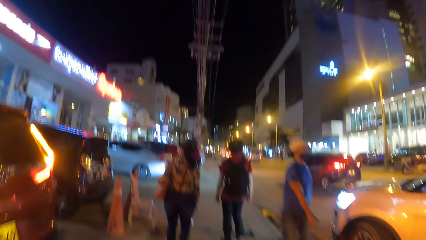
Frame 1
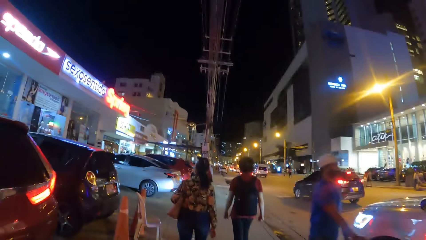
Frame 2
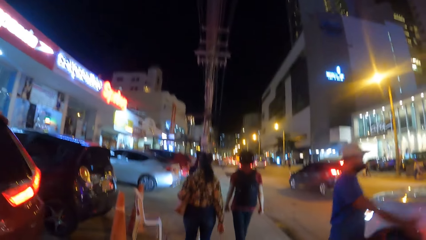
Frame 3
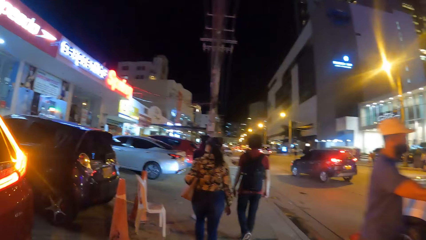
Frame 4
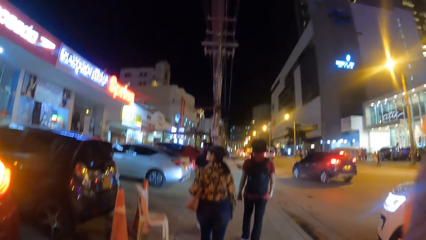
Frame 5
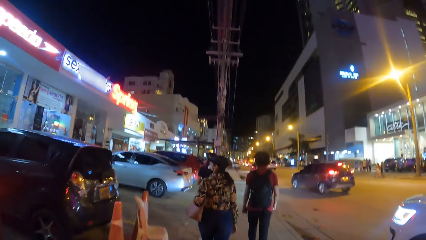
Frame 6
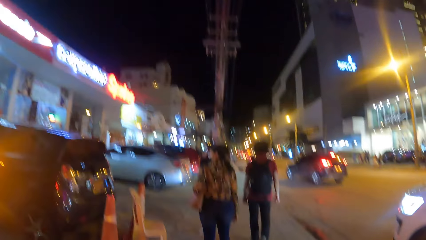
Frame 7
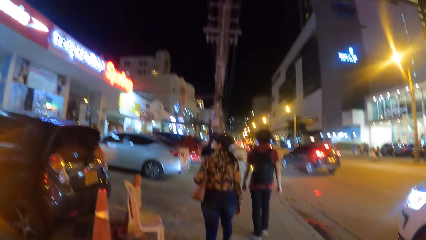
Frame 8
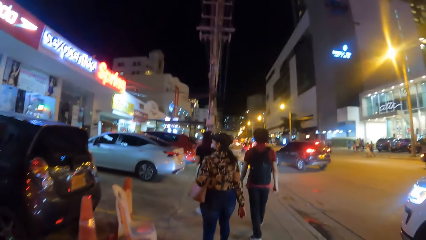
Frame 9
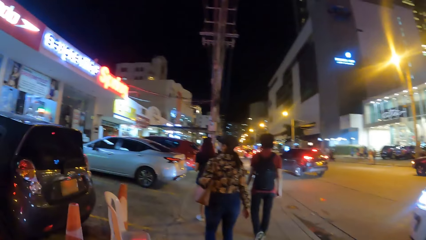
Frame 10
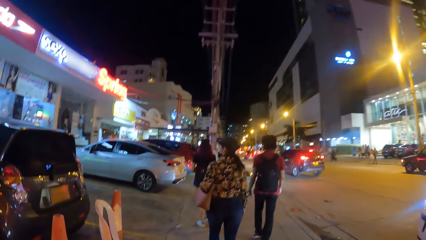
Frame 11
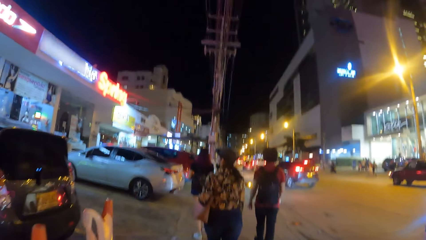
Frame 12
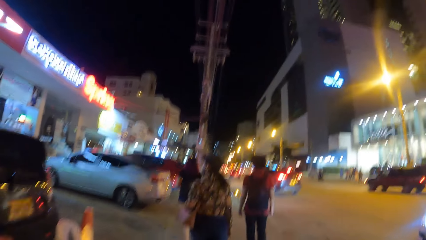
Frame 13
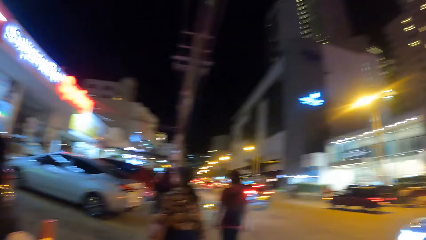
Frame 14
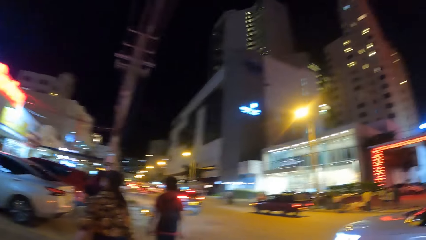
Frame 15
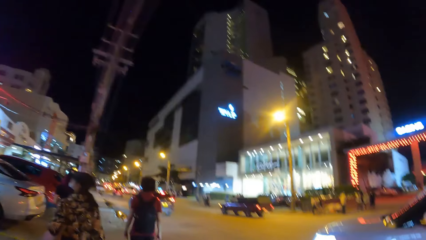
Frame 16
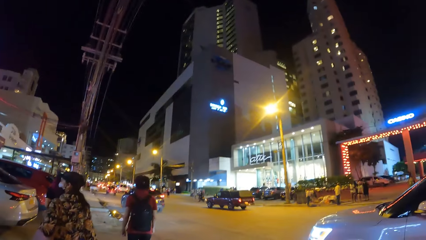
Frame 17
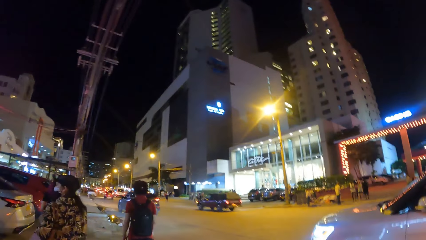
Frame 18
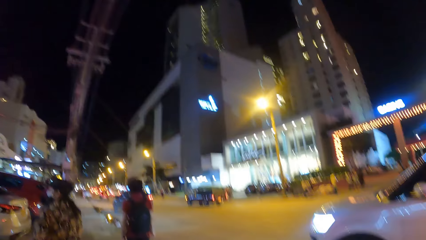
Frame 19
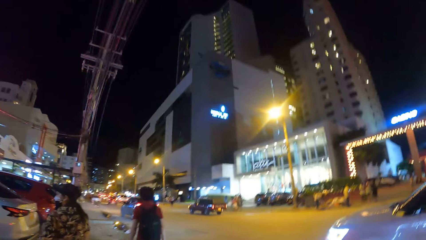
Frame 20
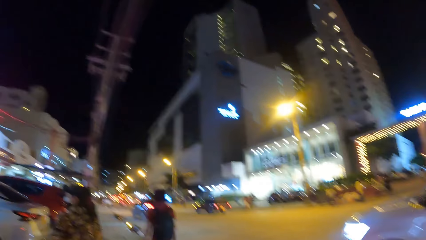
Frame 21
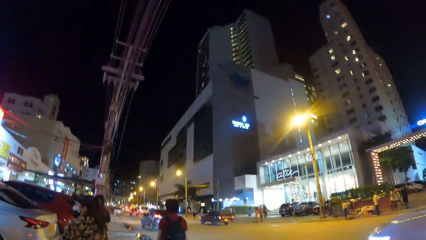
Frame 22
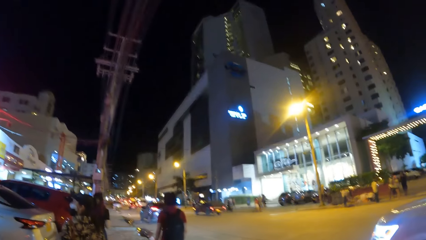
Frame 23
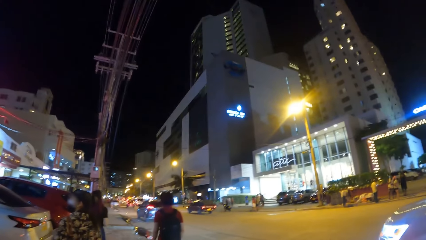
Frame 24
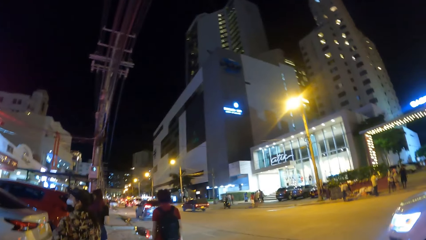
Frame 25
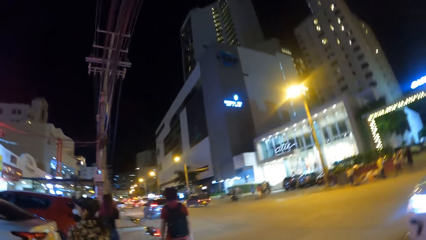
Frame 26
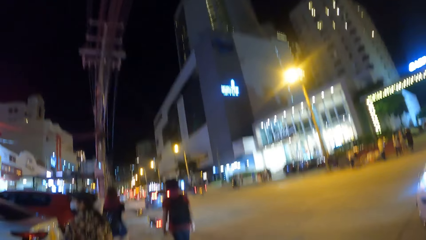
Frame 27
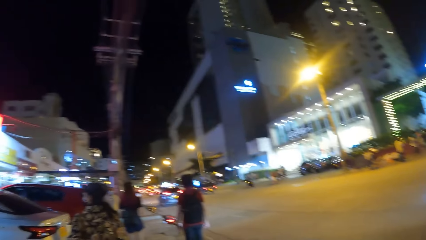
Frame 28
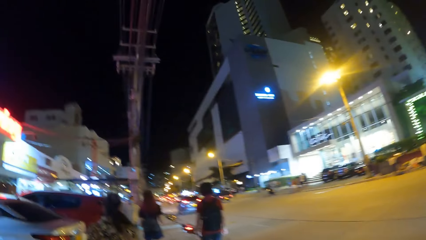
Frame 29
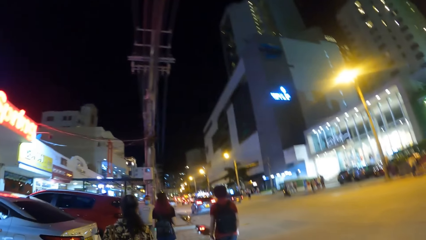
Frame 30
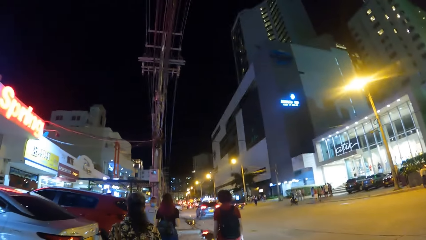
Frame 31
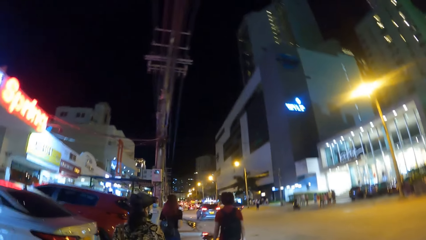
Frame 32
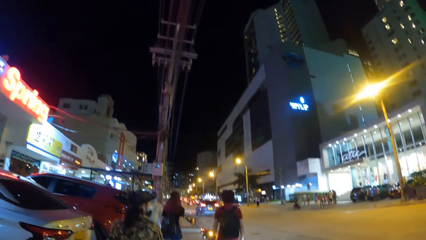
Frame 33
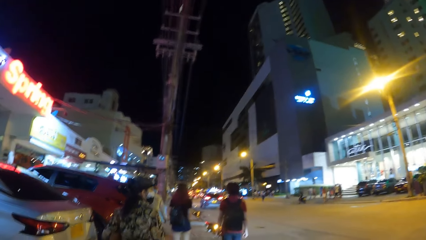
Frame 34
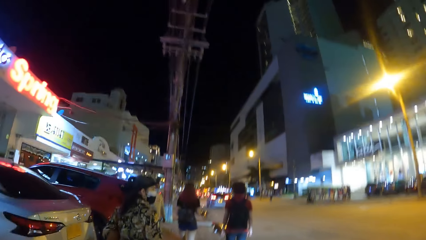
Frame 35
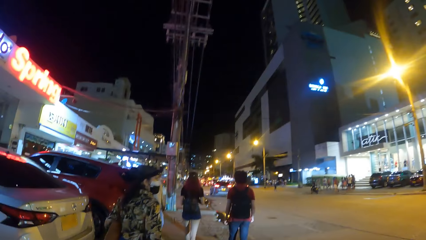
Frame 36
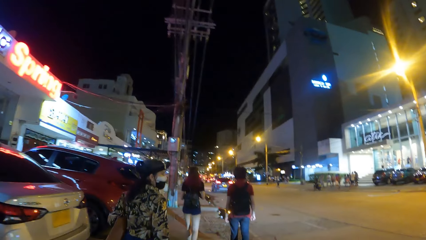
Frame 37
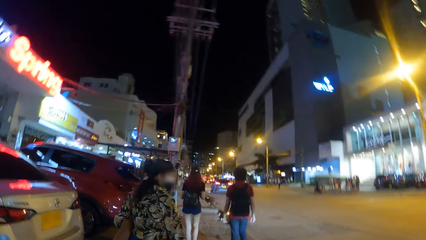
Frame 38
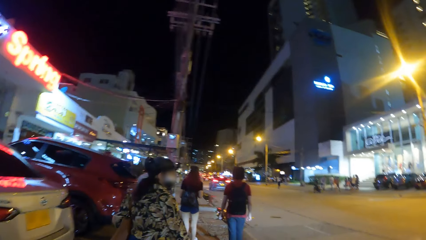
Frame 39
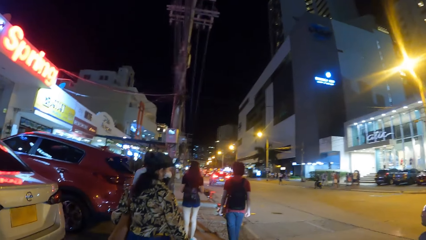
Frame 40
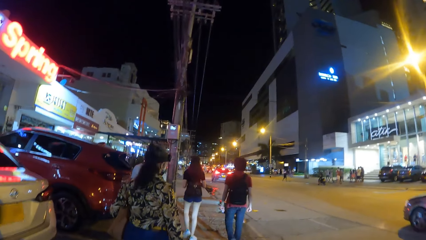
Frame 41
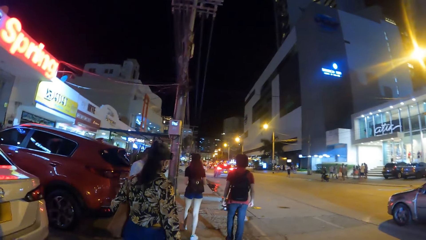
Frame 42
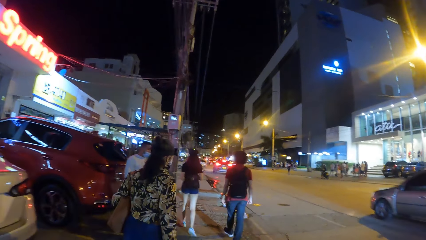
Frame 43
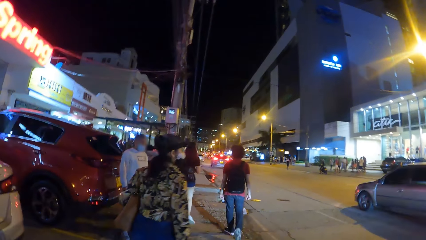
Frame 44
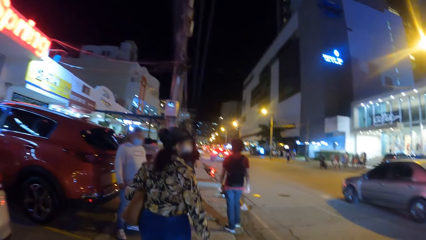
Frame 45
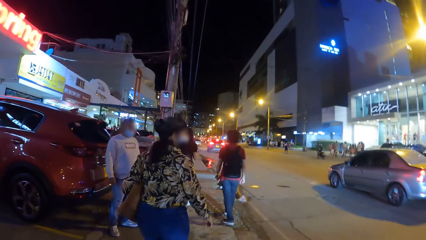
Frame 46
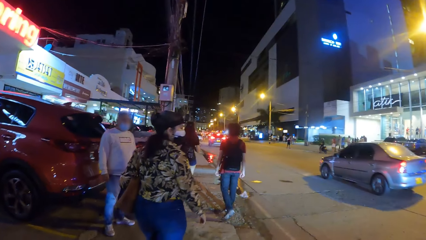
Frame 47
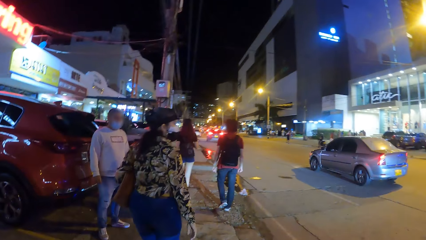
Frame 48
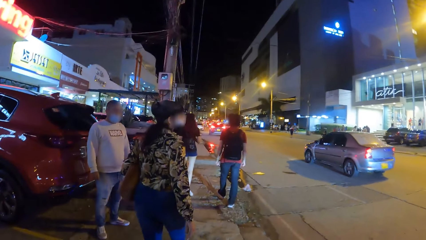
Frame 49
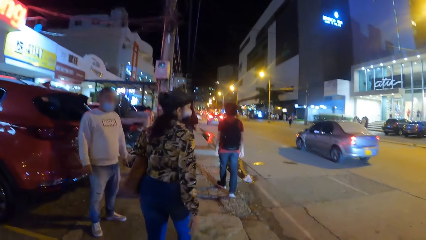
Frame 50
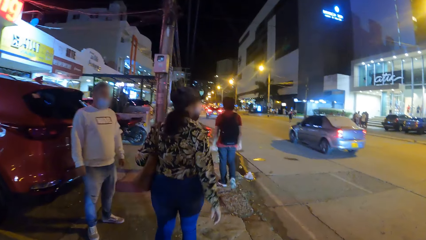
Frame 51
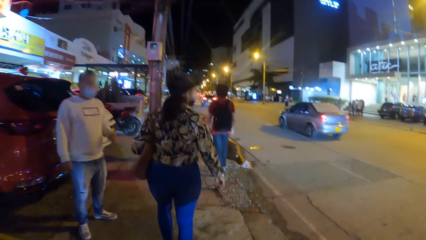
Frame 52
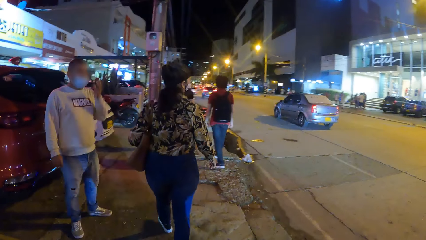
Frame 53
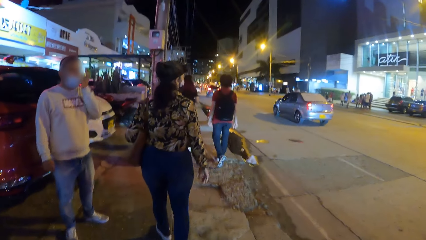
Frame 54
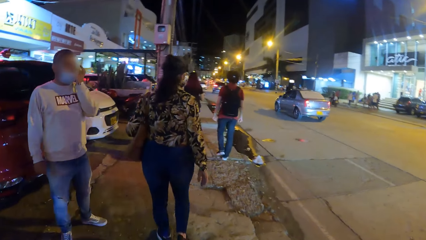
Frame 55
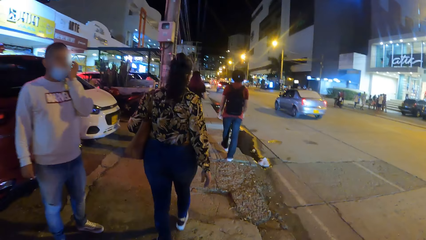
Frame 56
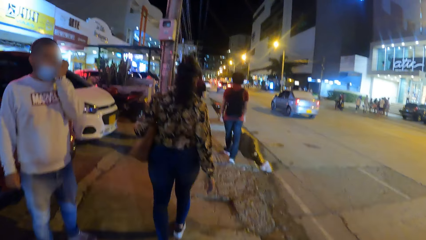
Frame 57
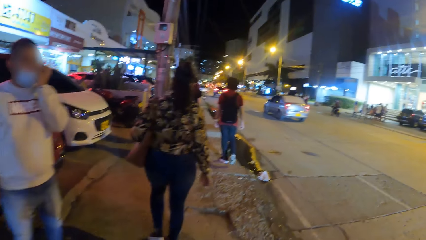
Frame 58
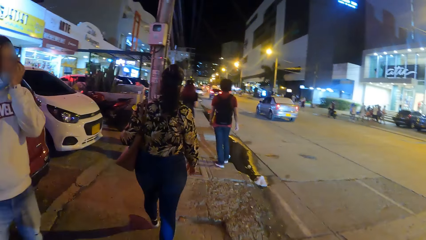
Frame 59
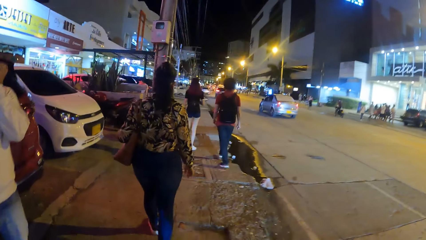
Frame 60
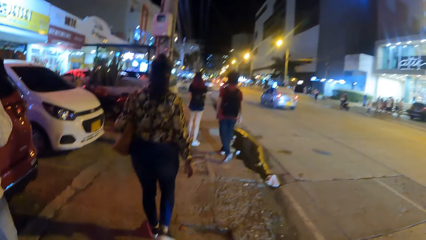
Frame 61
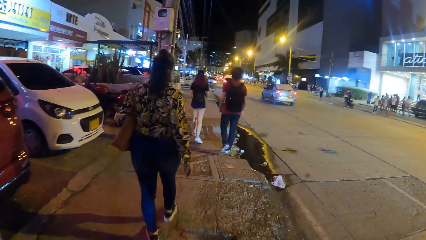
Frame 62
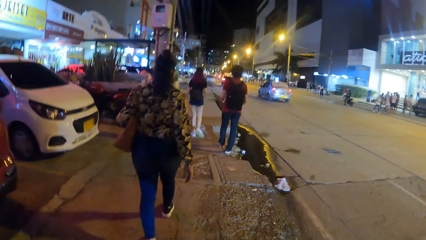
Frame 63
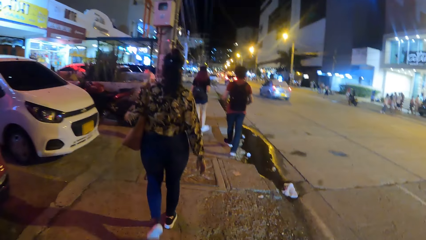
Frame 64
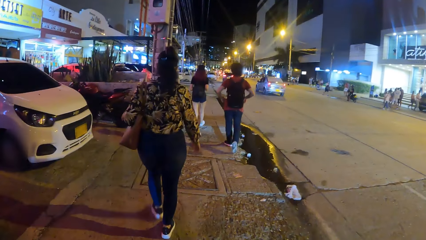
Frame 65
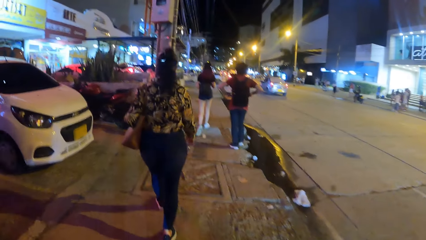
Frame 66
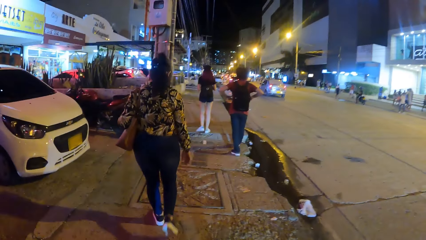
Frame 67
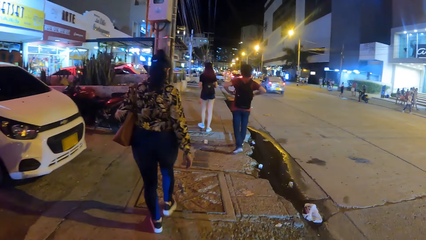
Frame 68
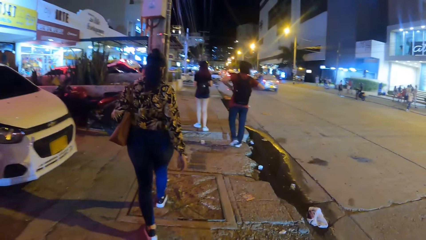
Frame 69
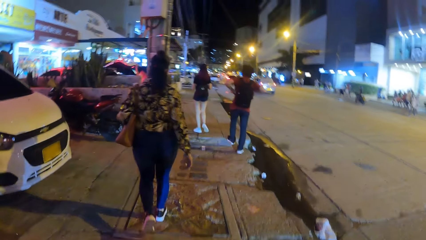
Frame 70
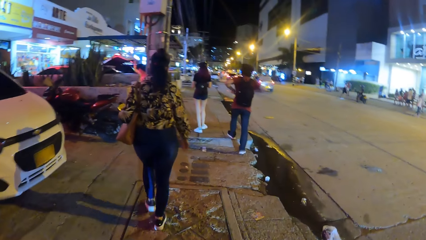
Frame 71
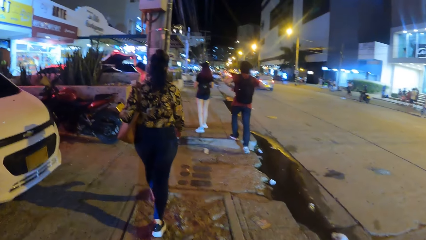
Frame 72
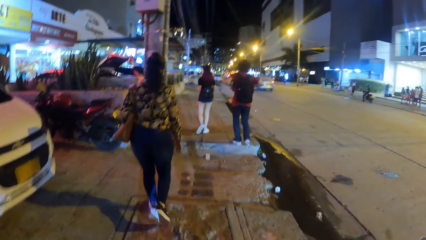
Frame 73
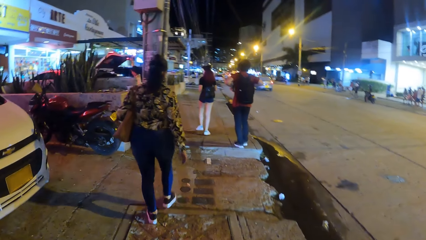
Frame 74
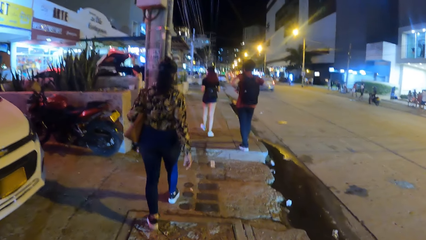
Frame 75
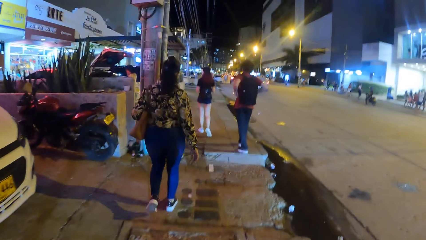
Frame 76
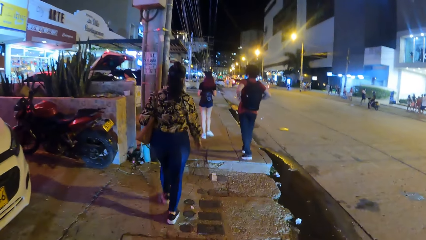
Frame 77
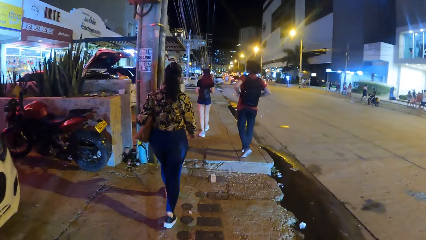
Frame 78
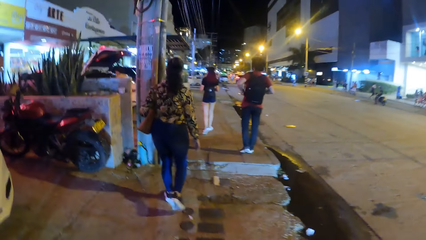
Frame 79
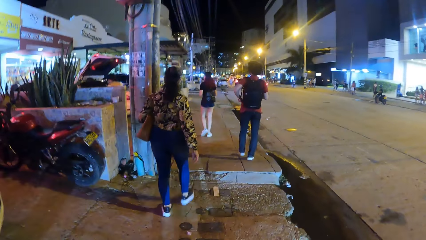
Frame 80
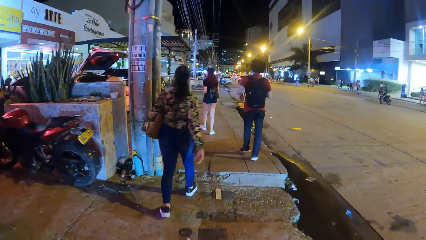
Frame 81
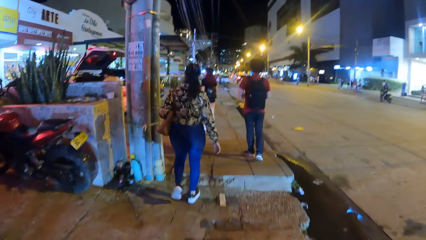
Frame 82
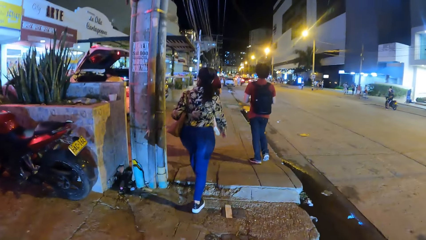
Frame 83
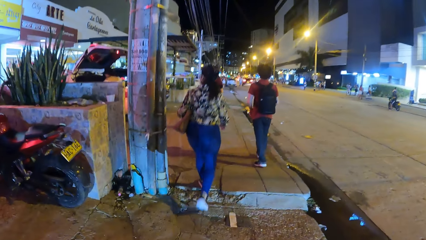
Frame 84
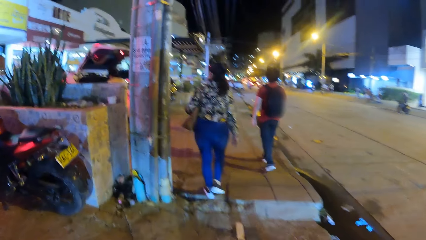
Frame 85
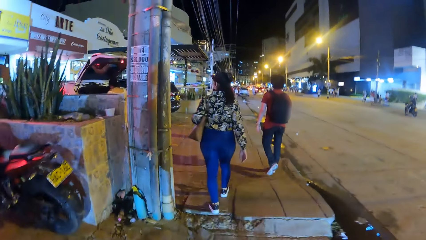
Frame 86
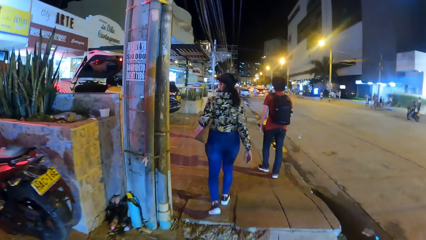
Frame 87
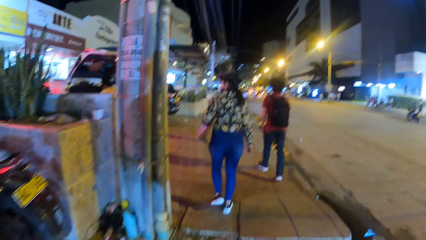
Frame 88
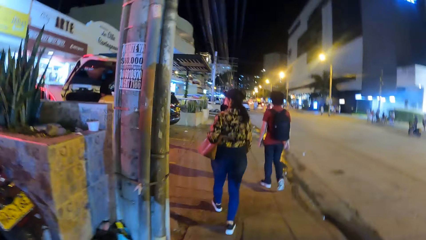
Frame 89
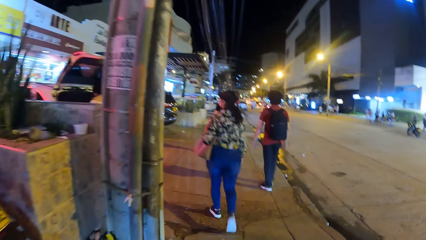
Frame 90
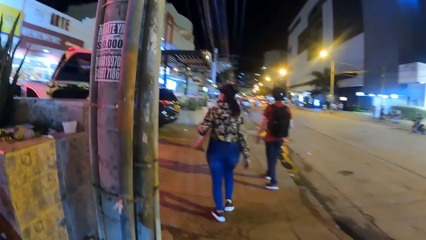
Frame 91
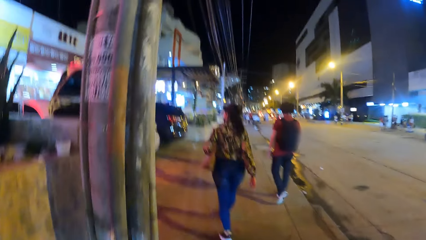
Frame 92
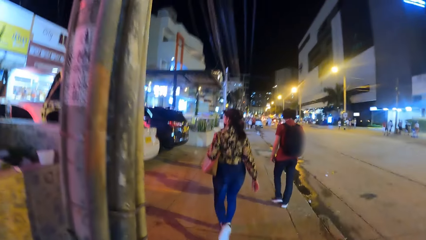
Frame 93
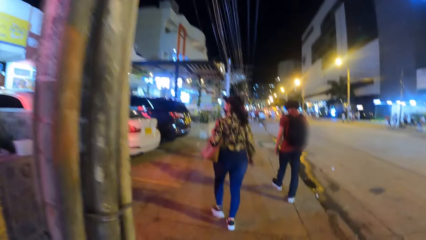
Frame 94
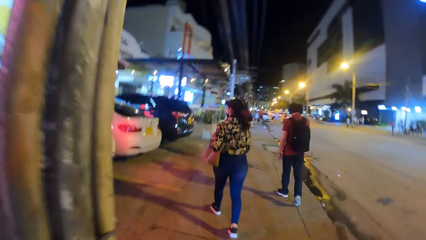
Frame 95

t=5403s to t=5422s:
The camera wearer looks around. They walk around.
